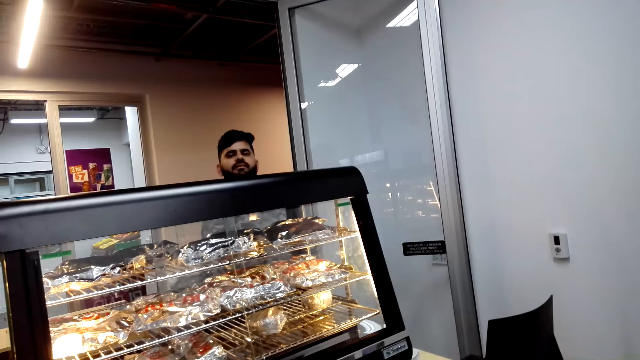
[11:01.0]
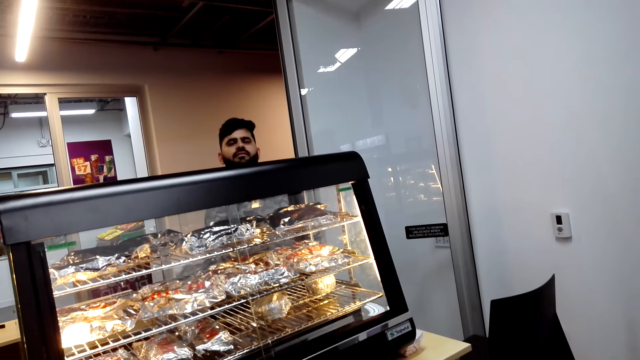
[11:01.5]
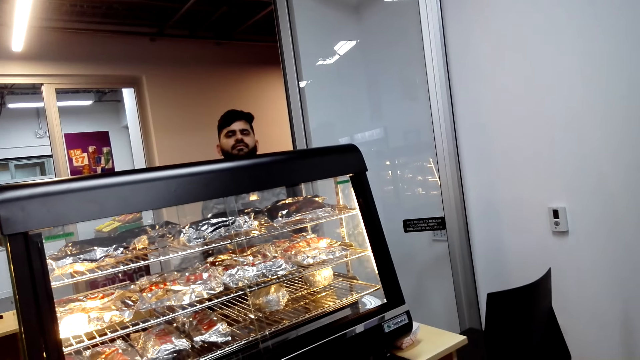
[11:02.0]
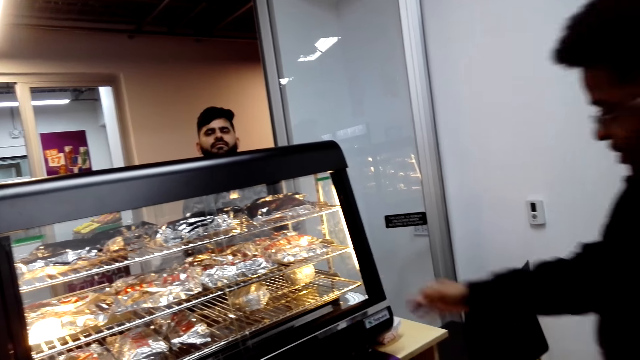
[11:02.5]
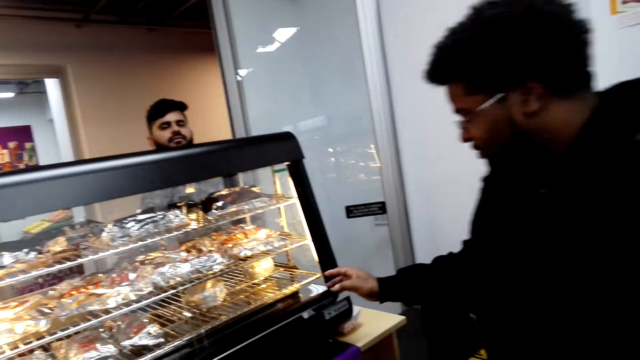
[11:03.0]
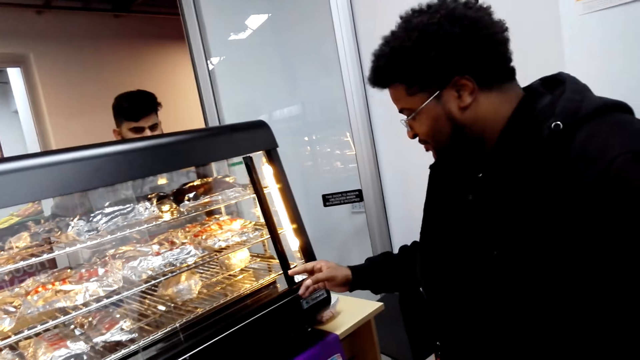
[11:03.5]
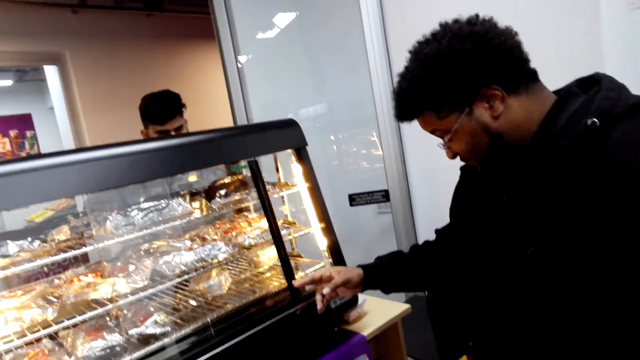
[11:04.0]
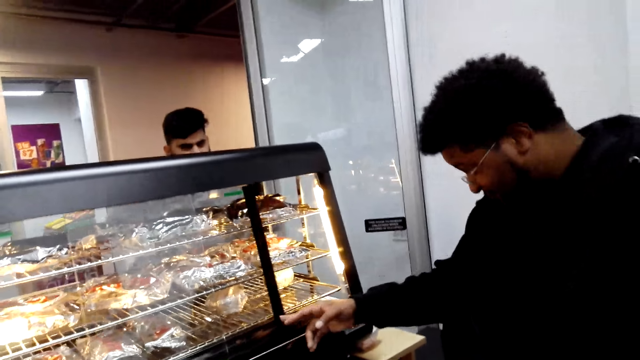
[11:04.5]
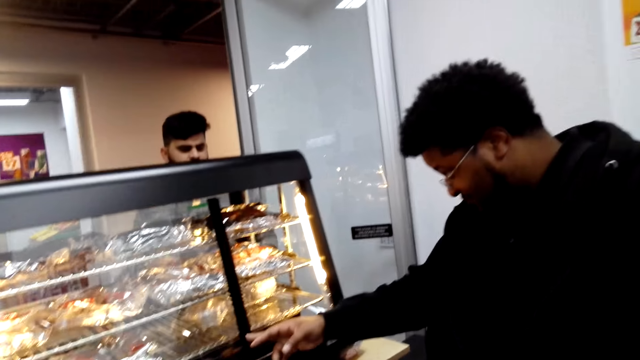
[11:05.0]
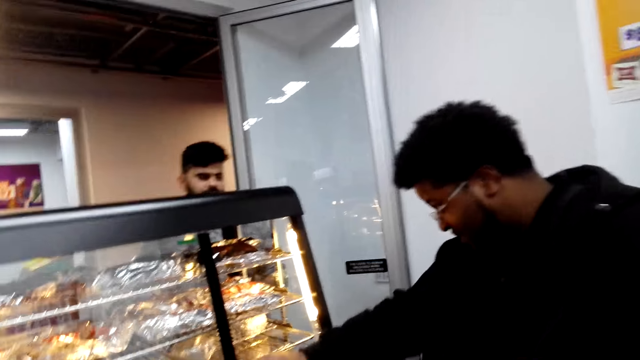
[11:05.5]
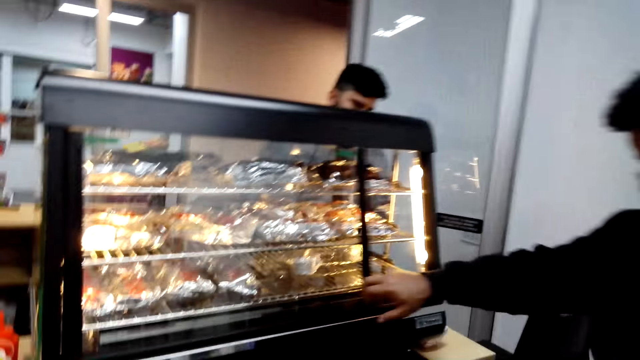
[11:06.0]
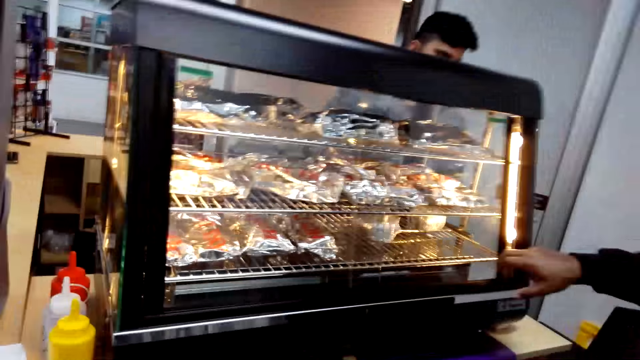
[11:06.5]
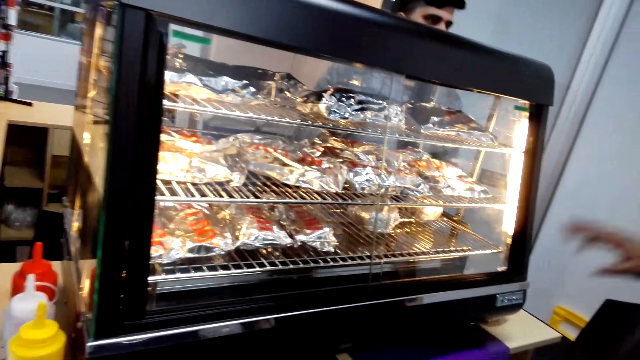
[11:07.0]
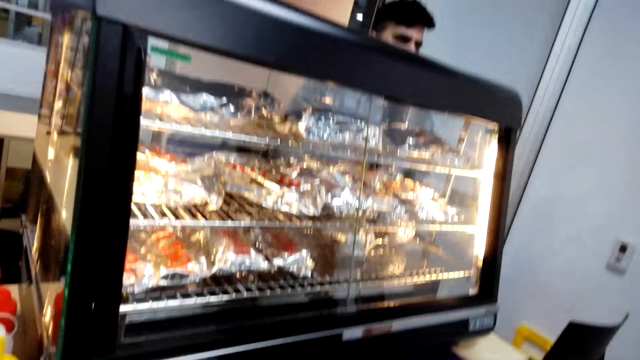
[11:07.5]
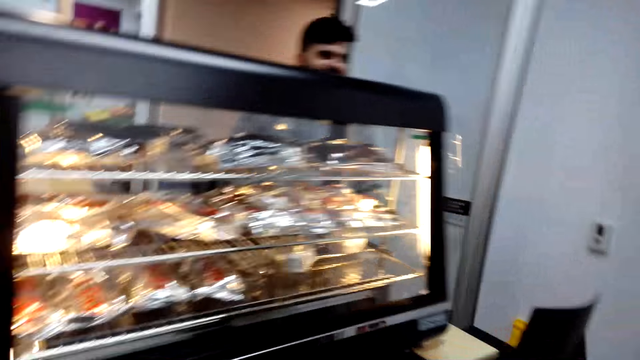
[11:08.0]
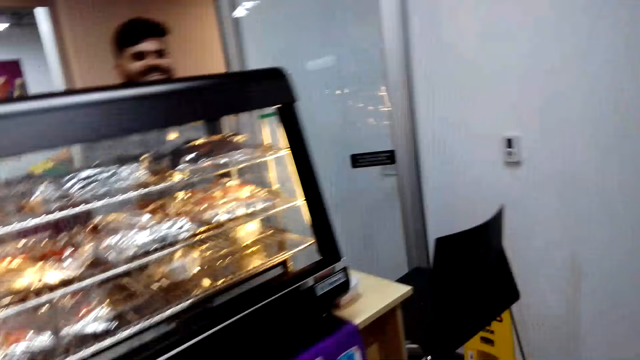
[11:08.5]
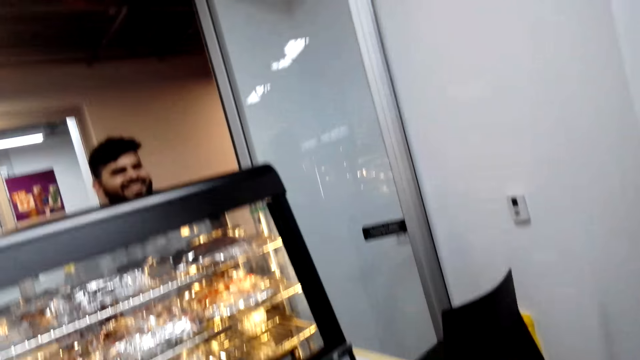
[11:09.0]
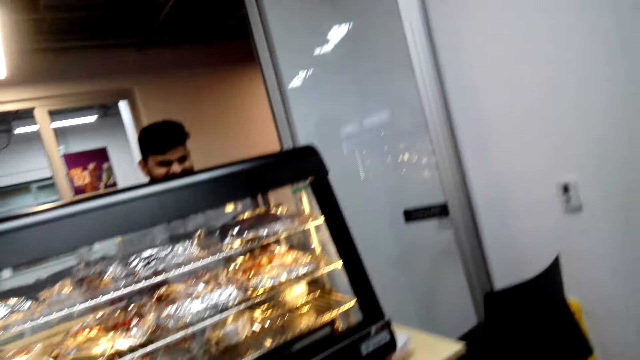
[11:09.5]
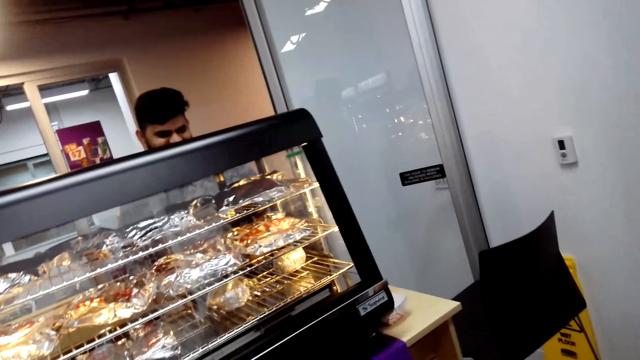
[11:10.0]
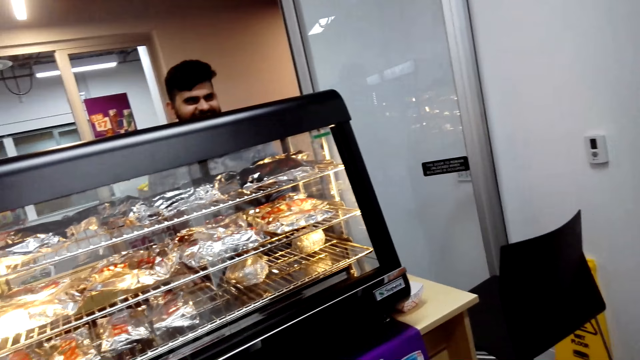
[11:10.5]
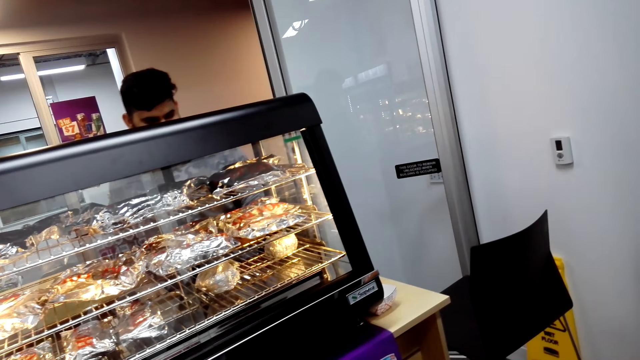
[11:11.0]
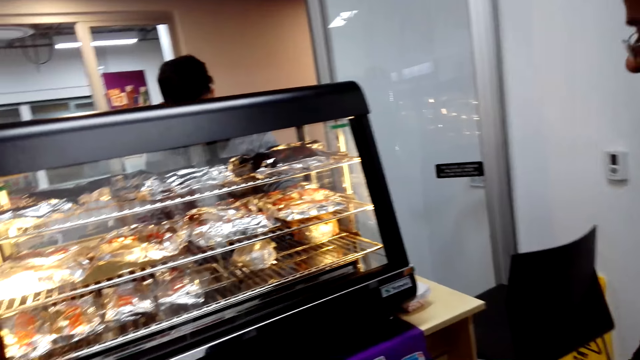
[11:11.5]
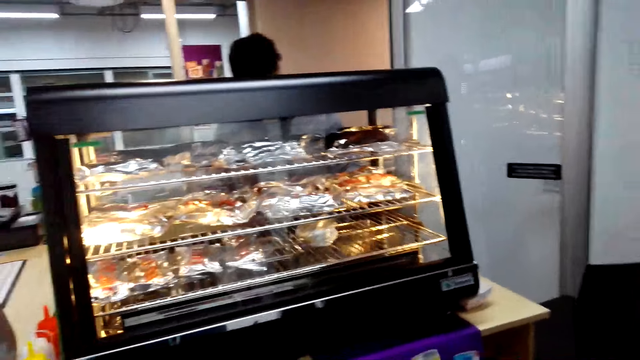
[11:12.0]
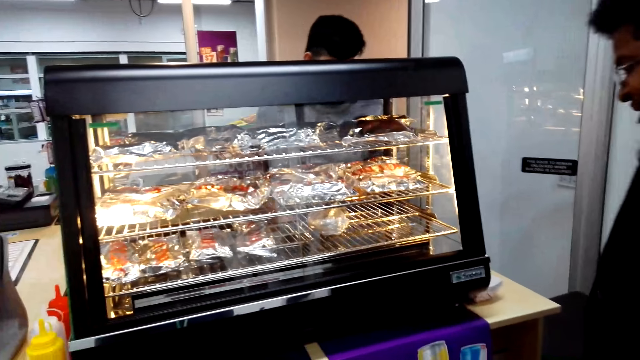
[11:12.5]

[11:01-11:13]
A man opens the hot dog storage. The camera wearer slides a display glass. The man interacts with another man.

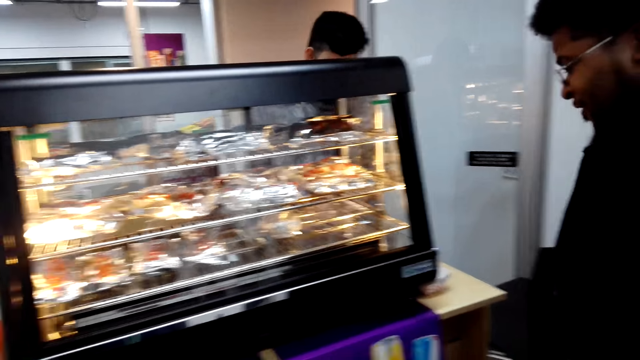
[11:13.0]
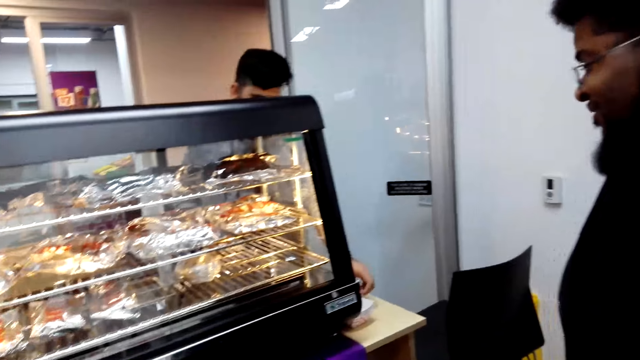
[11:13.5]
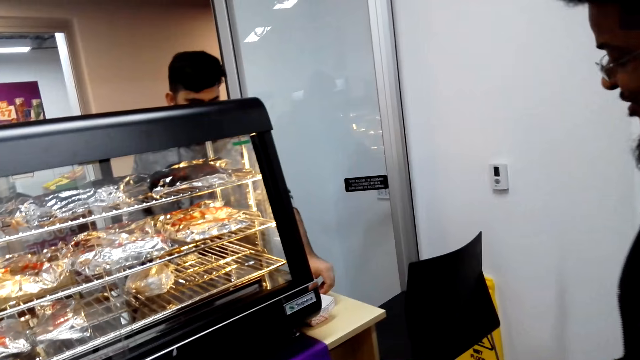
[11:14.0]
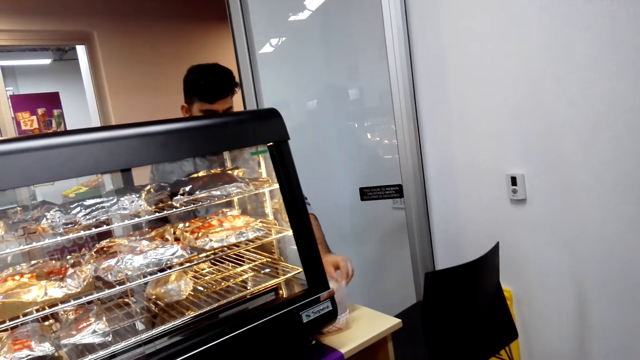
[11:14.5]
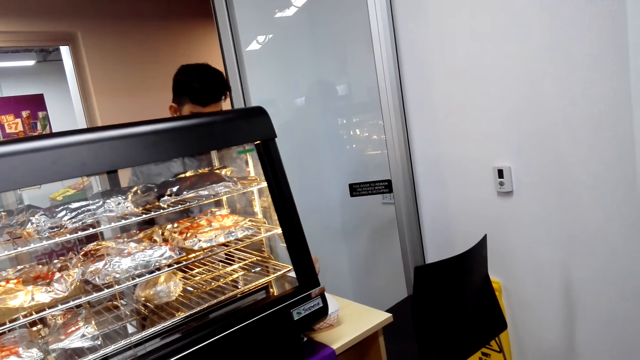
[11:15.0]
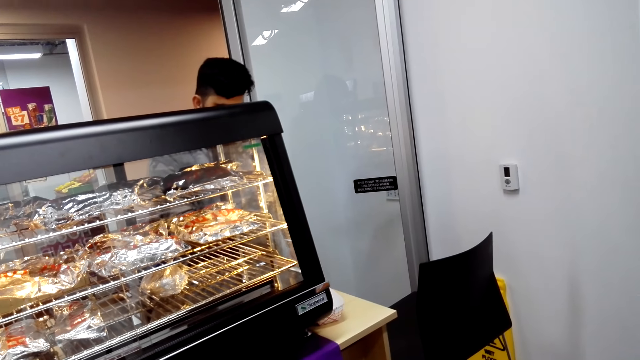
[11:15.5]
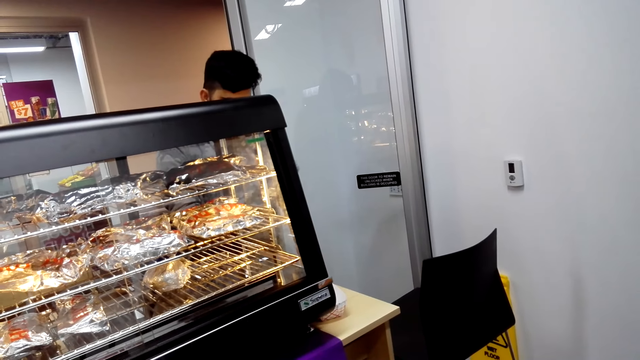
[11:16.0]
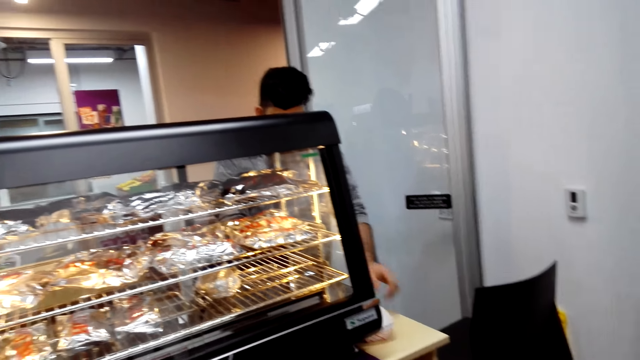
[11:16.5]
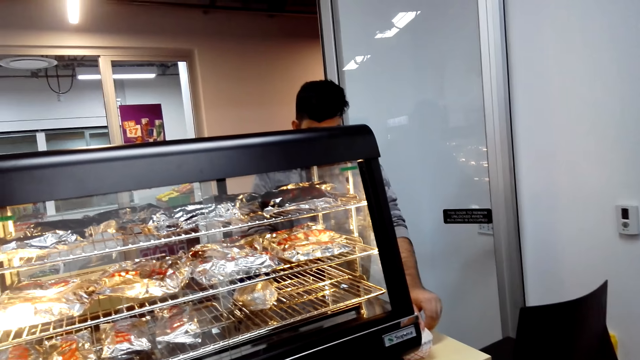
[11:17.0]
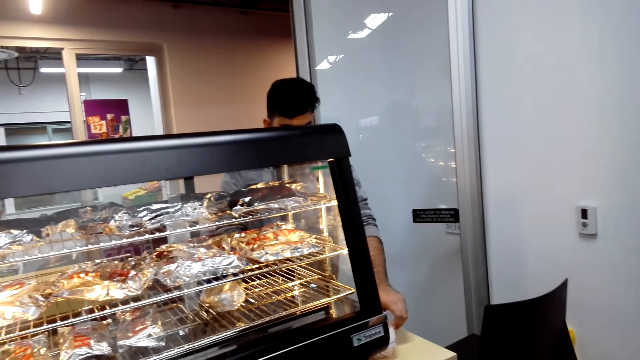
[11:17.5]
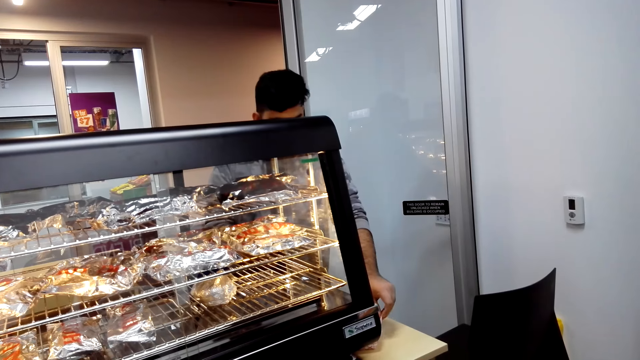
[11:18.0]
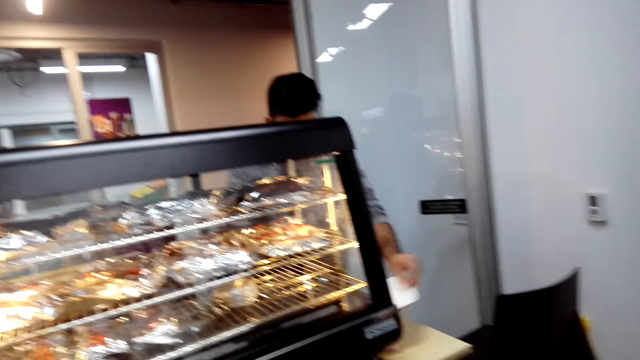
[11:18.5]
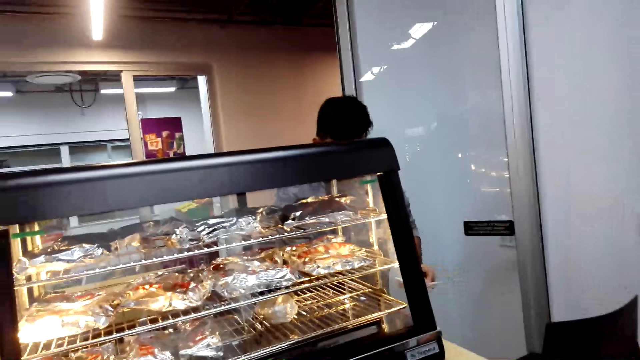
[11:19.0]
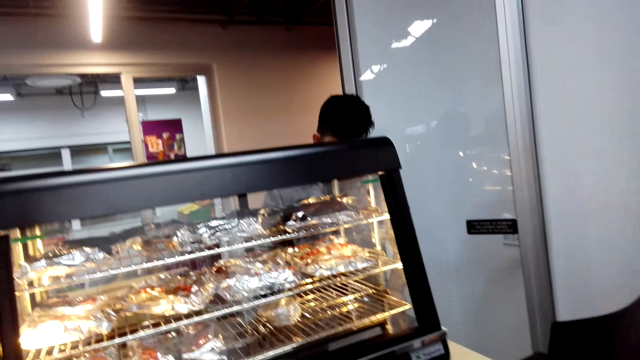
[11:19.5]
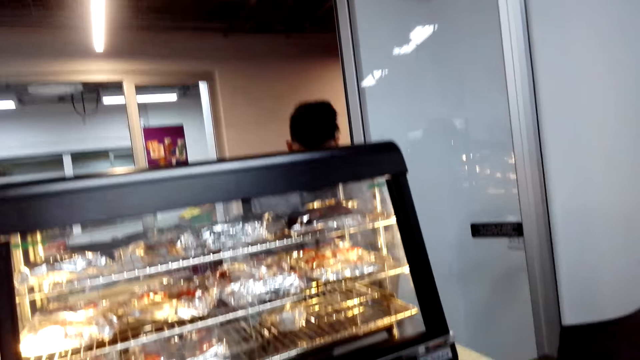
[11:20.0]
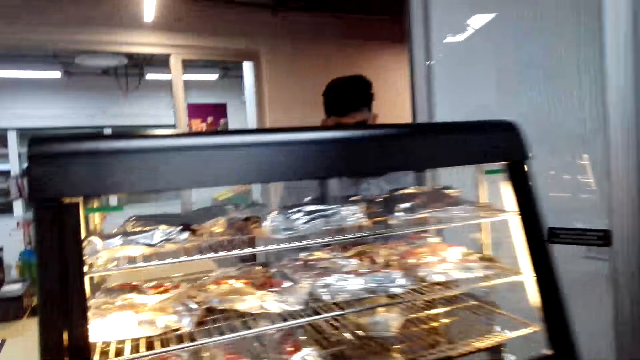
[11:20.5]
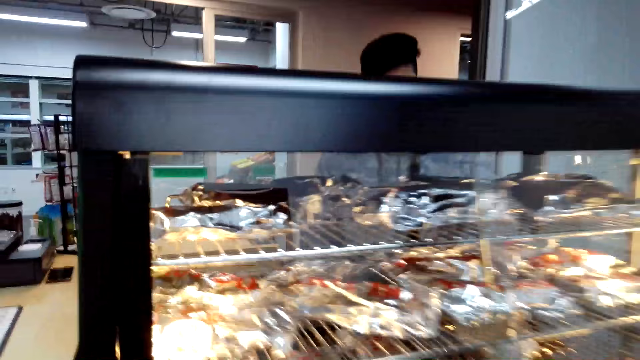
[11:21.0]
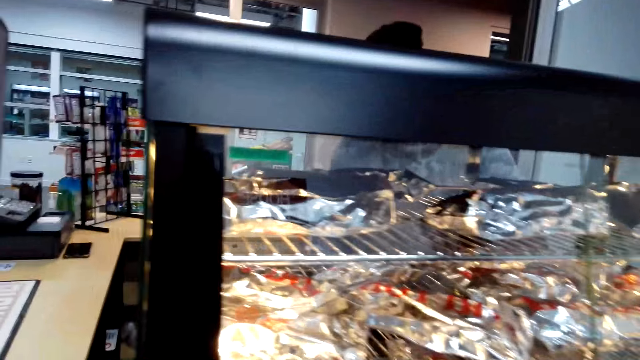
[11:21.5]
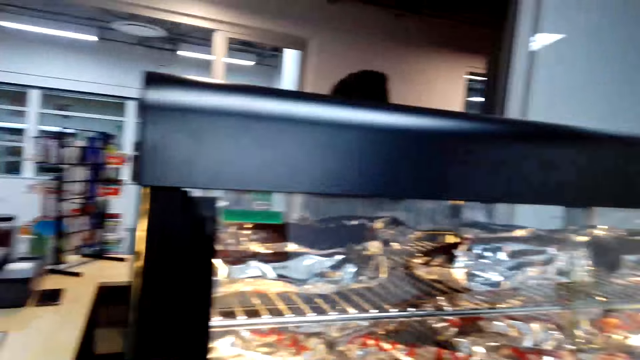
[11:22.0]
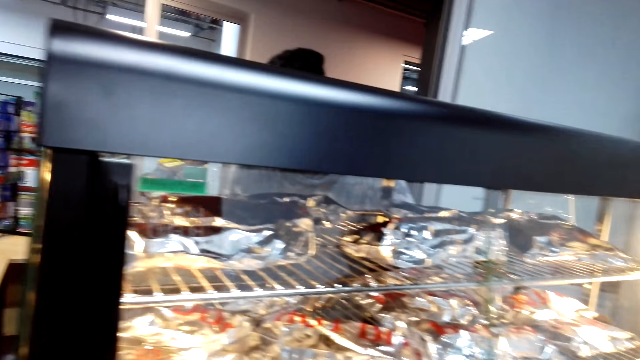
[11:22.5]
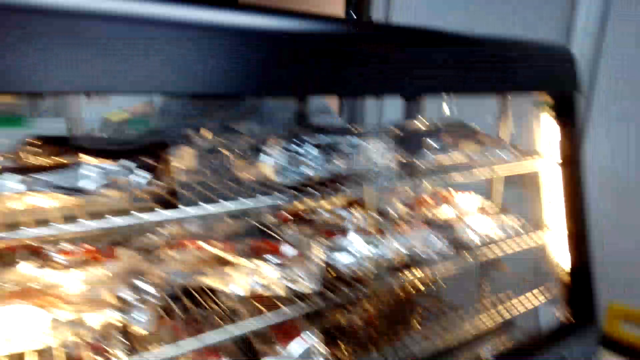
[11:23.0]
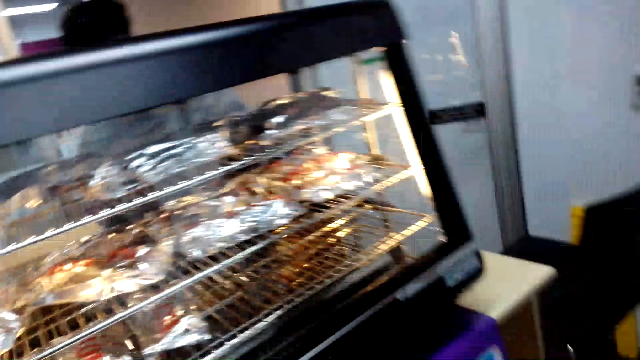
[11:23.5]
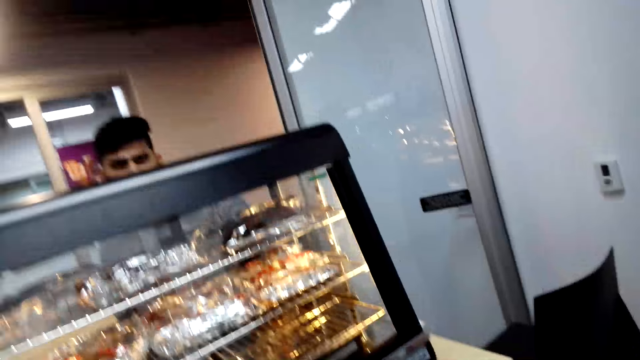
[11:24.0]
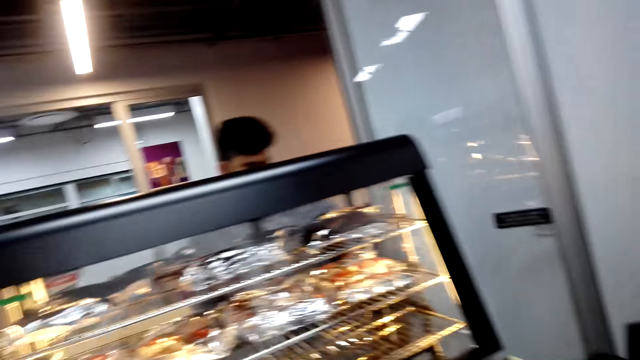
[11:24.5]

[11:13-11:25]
A man picks up a packaging paper. The camera wearer interacts with the man.
